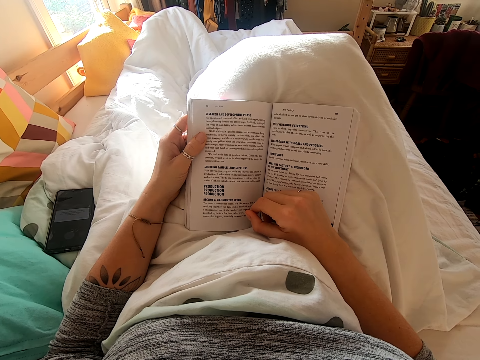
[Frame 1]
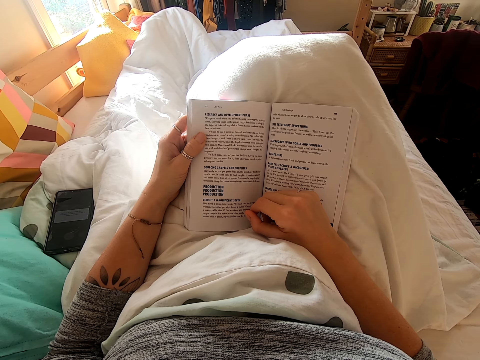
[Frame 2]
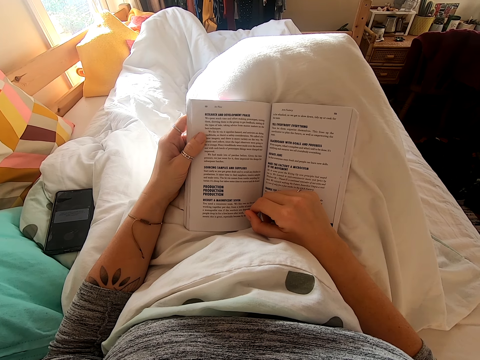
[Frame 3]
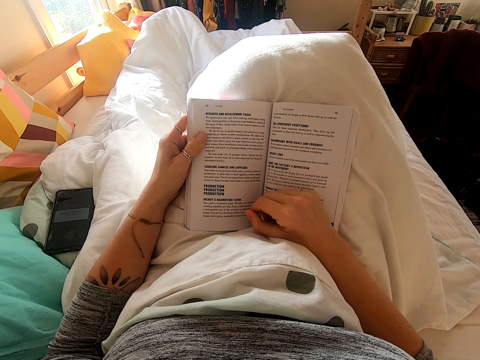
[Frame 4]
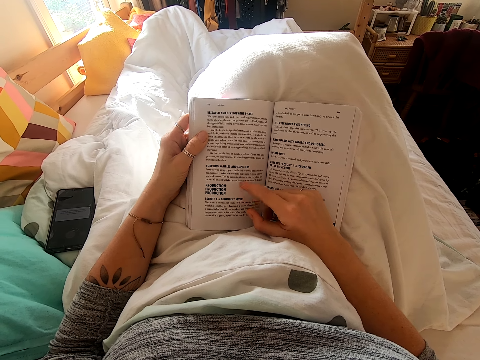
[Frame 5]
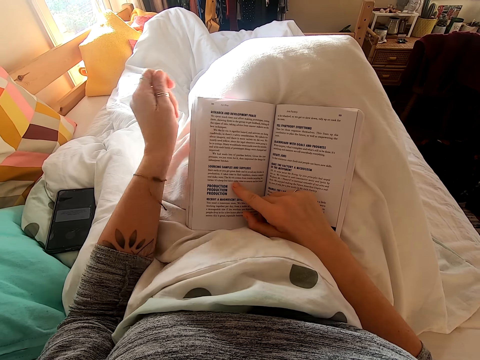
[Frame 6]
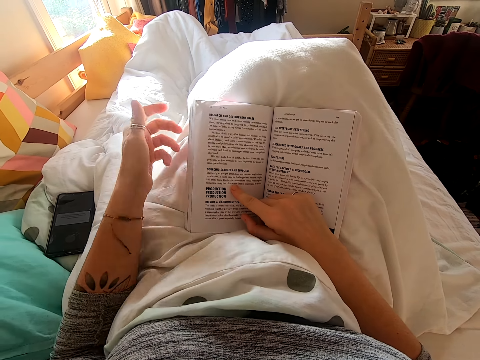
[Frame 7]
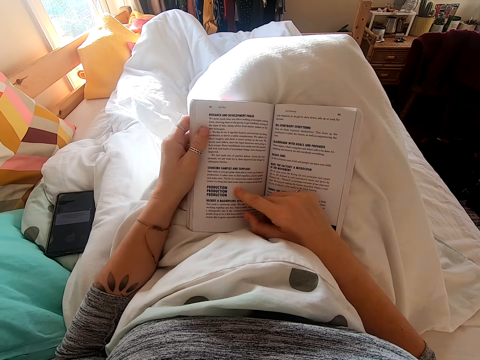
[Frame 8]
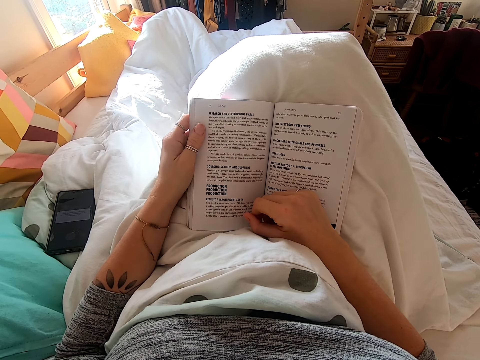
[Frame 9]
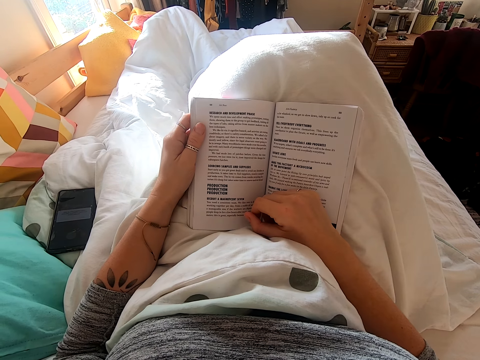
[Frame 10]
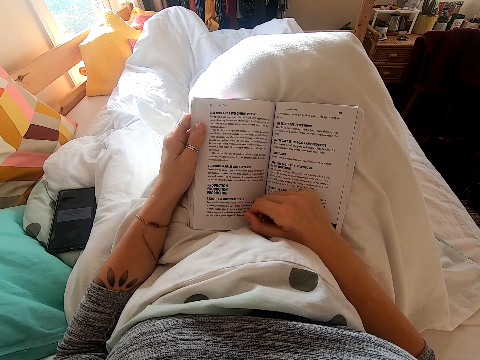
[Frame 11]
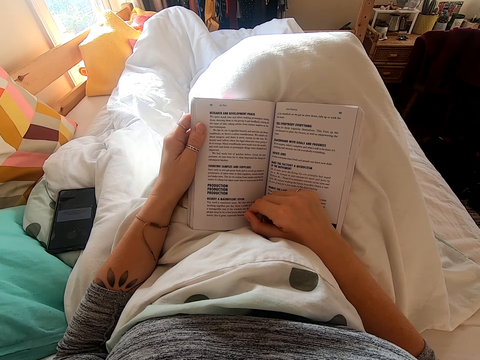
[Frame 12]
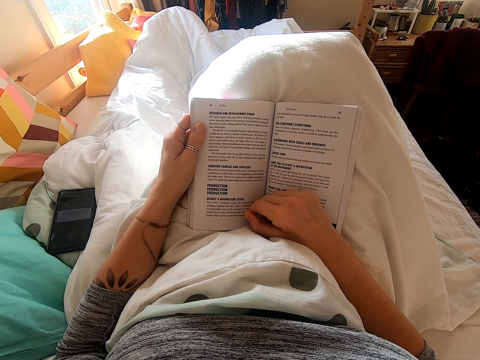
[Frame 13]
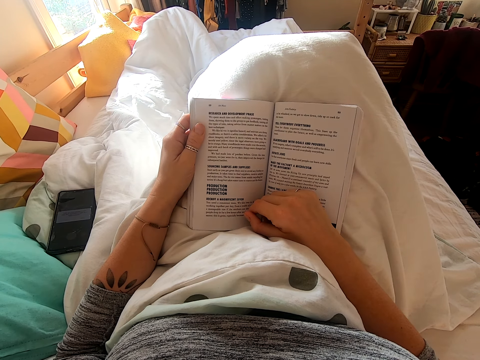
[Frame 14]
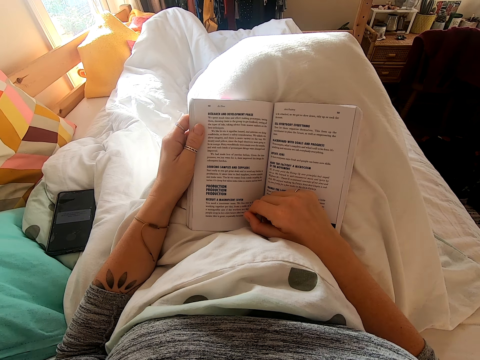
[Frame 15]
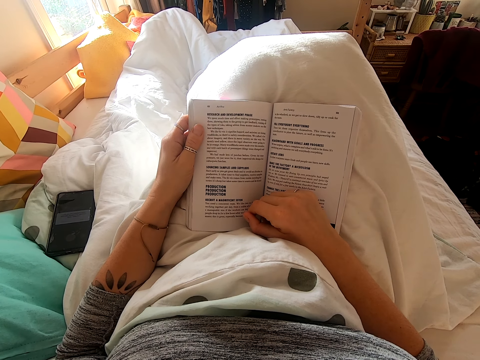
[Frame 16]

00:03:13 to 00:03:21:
The camera wearer wipes the page.

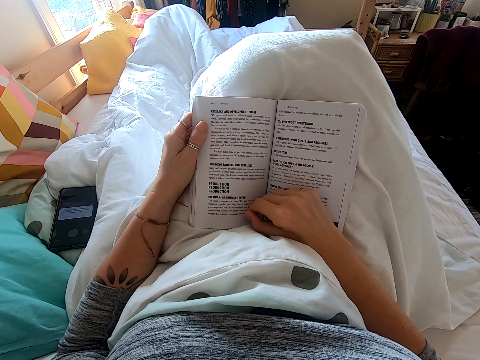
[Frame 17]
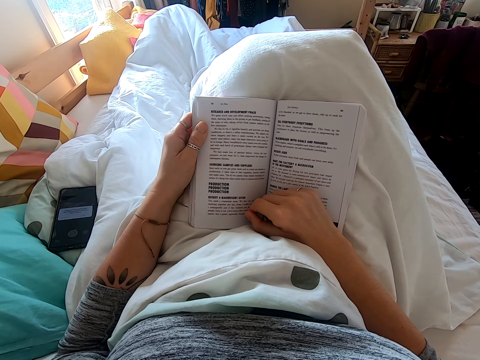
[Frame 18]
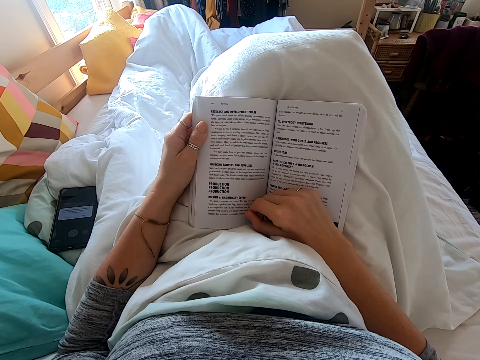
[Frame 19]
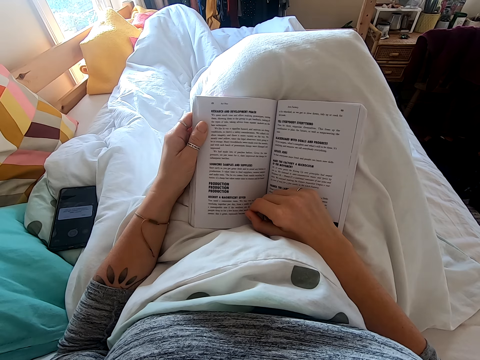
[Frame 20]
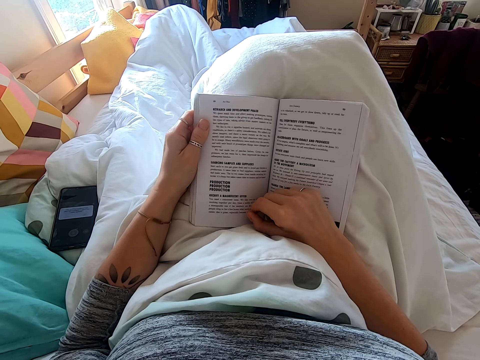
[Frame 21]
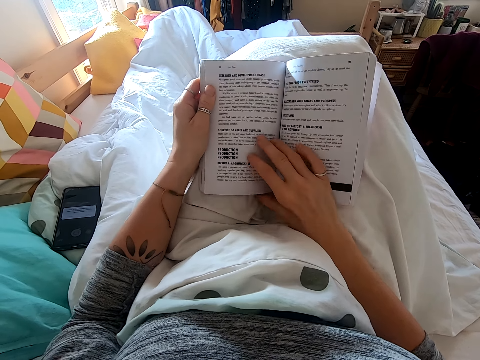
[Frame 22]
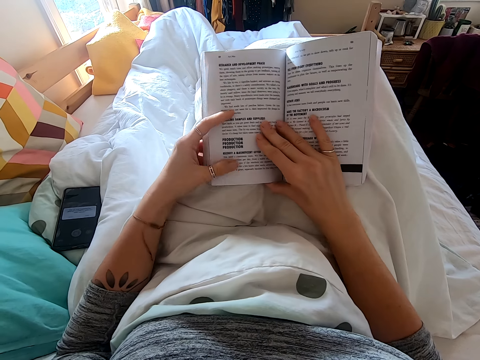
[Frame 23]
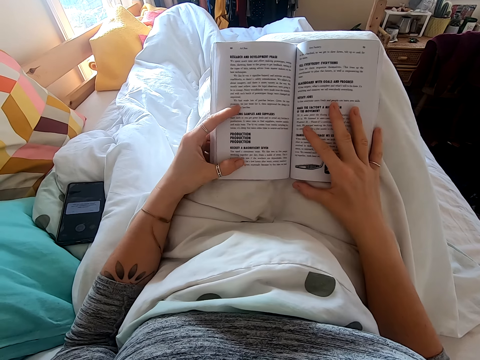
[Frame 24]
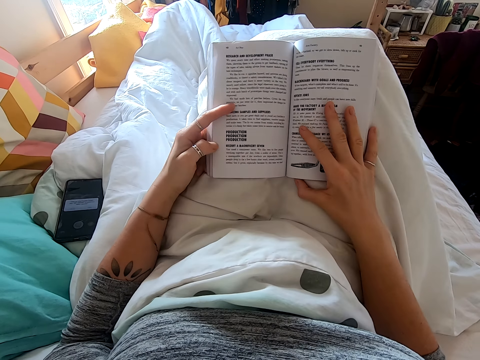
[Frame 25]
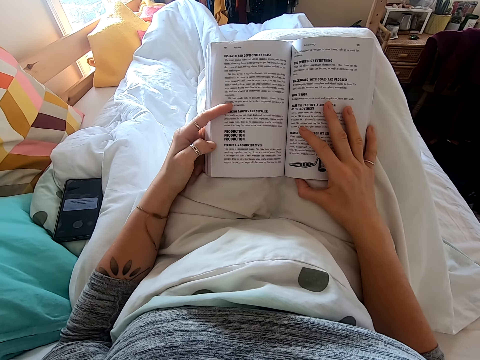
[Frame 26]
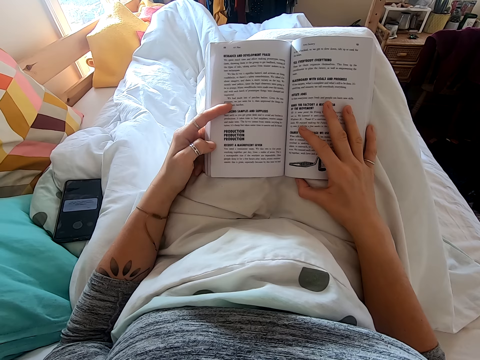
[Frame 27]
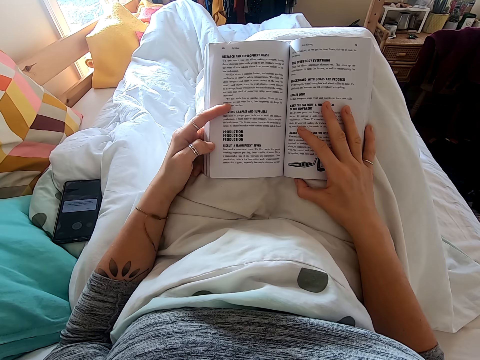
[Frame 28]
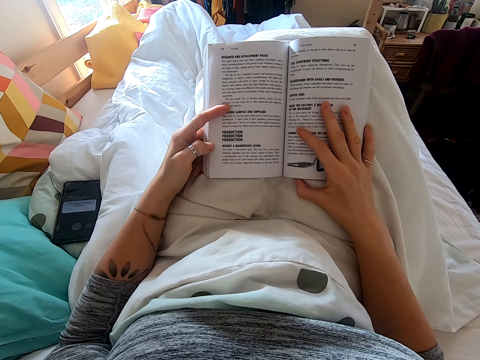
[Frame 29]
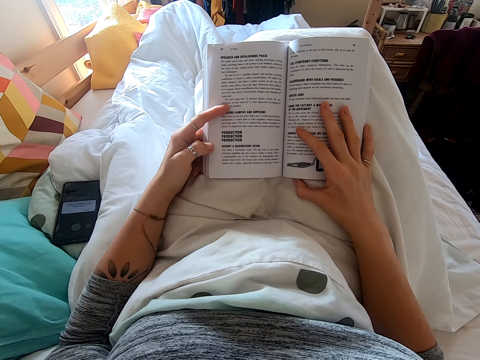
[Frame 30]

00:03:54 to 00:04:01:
The camera wearer adjusts the book on the lap.

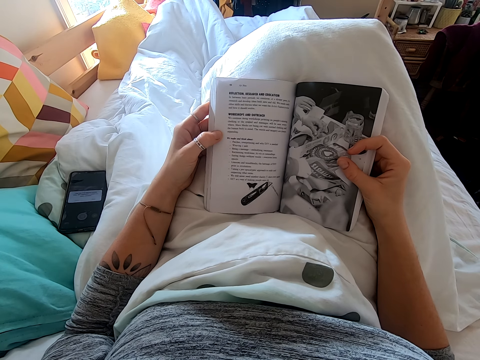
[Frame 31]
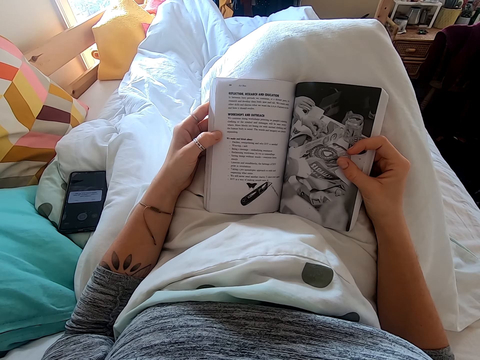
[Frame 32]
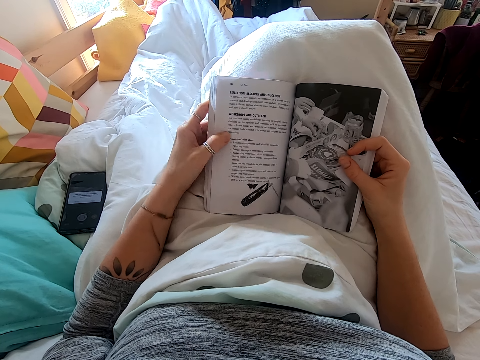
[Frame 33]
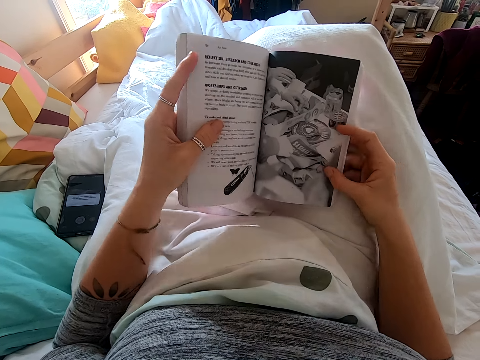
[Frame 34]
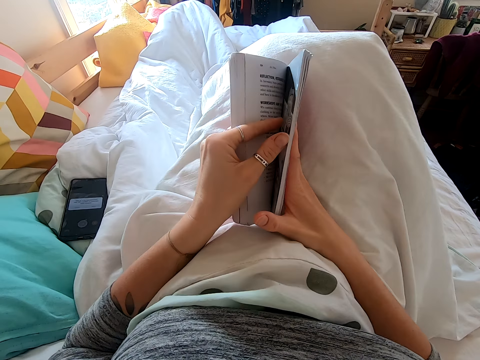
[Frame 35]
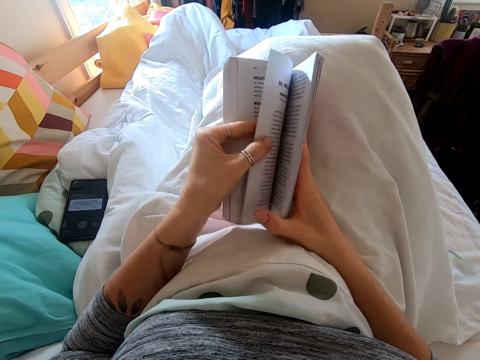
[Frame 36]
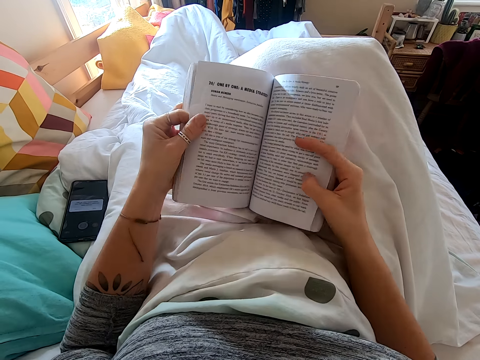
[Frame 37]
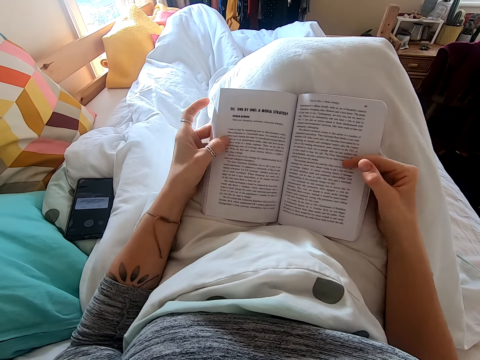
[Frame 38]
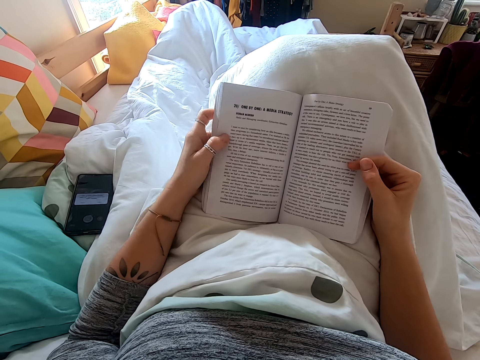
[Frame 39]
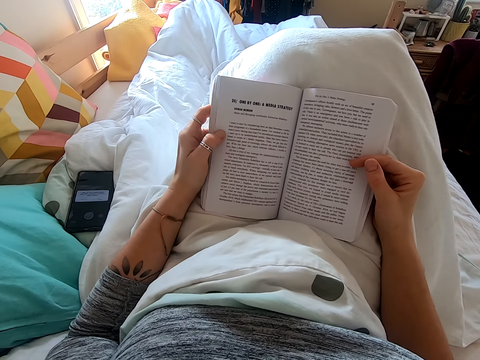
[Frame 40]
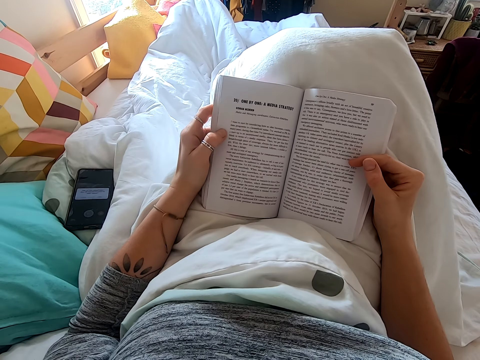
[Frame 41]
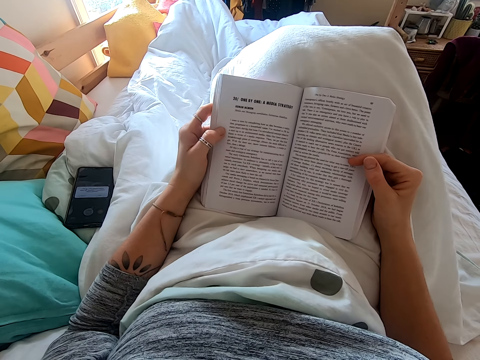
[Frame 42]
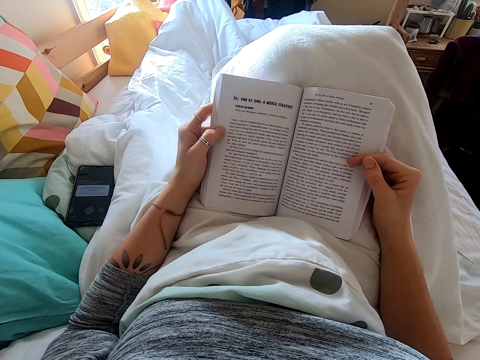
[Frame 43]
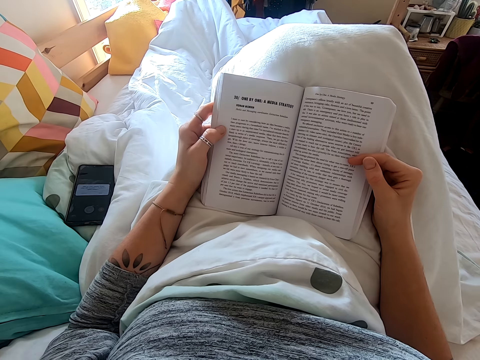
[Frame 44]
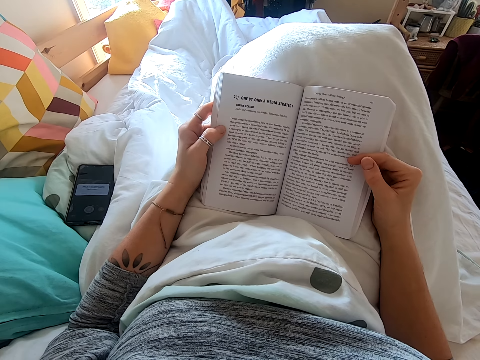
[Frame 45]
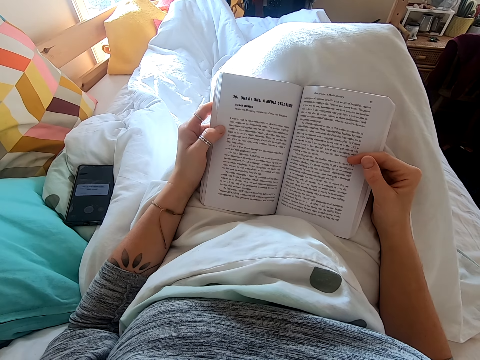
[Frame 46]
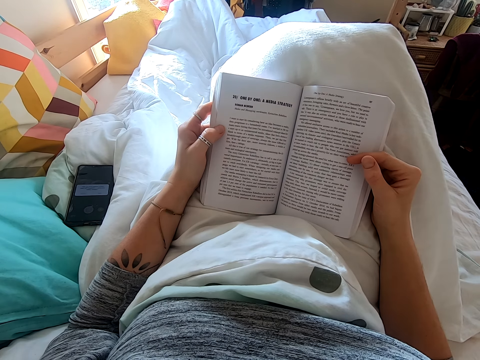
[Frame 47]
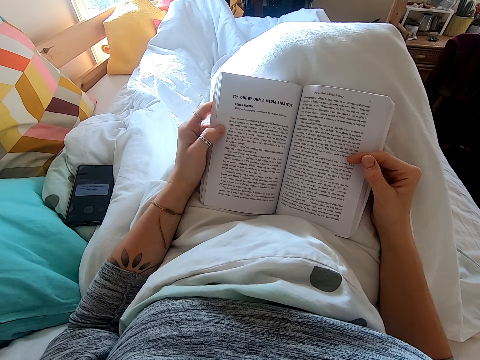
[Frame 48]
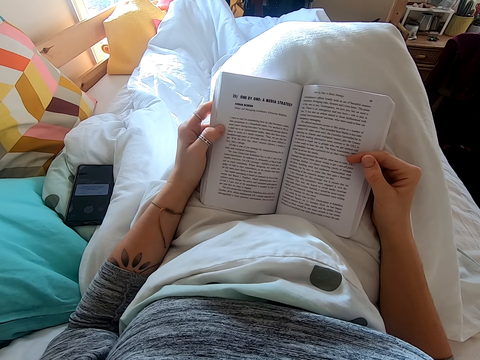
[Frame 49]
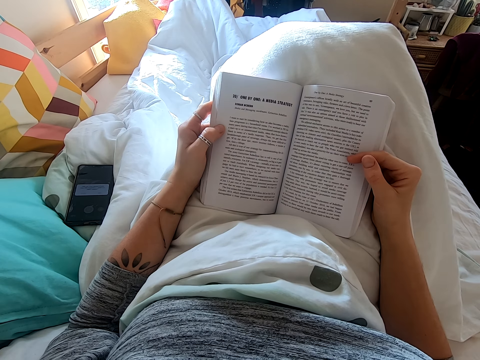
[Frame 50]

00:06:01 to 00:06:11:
The camera wearer flips the book. They read the book.

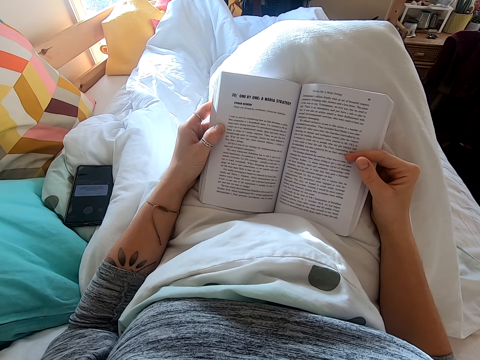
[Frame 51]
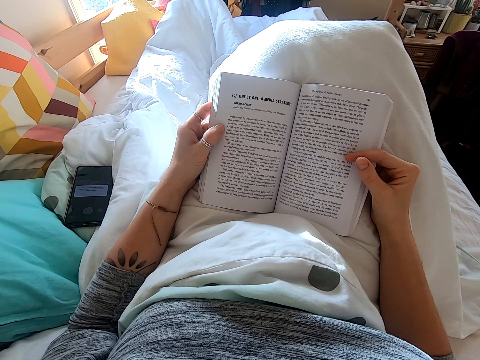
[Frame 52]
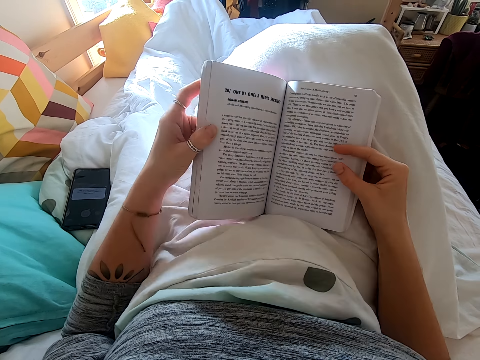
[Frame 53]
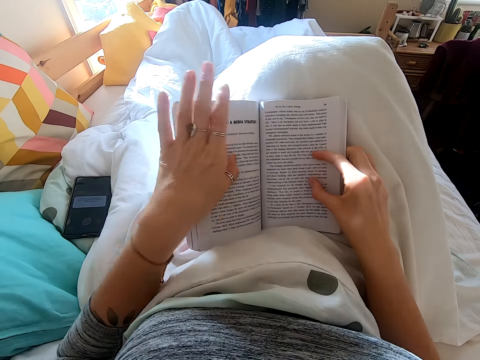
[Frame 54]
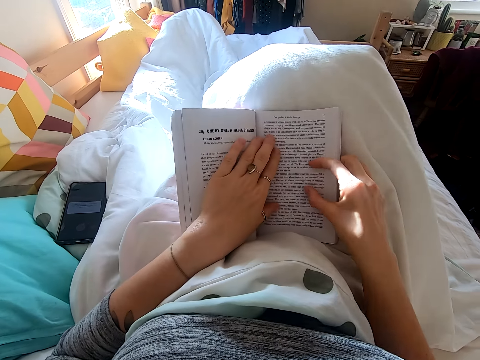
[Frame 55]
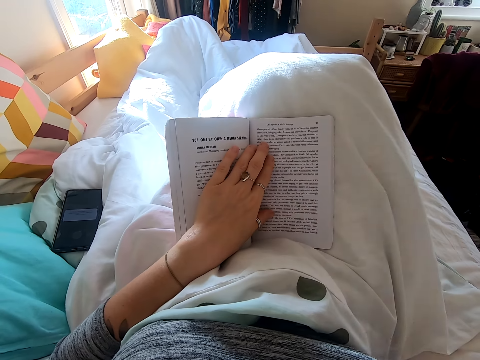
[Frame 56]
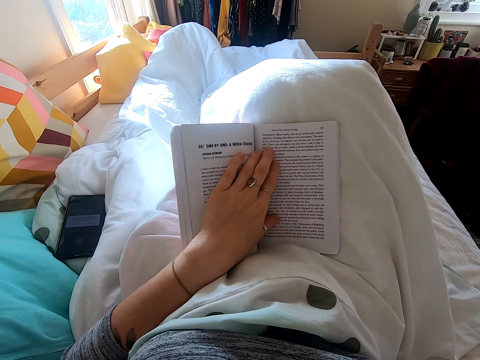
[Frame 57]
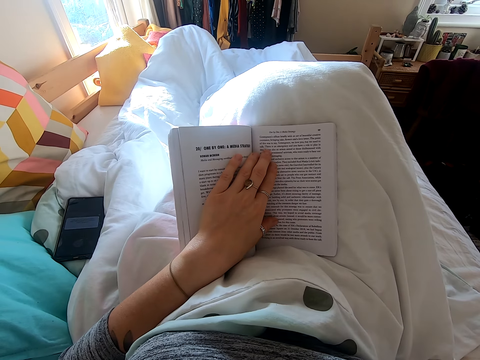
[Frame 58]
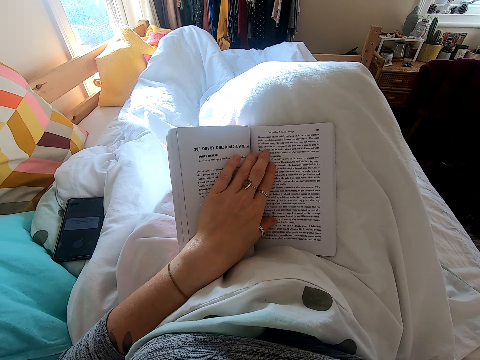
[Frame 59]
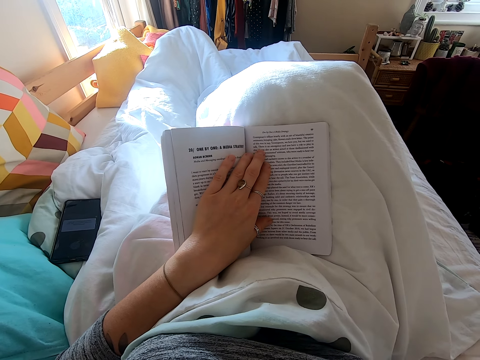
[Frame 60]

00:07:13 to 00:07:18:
The camera wearer places one hand on the book. They withdraw one hand from the book.
